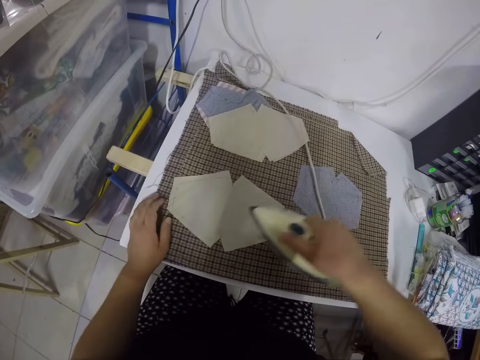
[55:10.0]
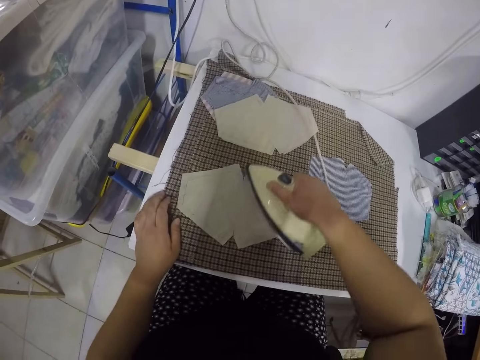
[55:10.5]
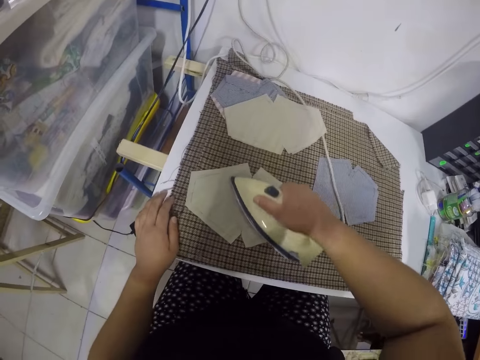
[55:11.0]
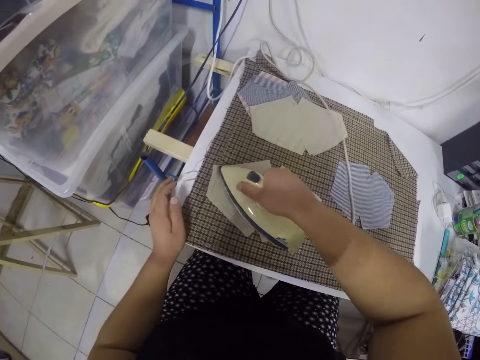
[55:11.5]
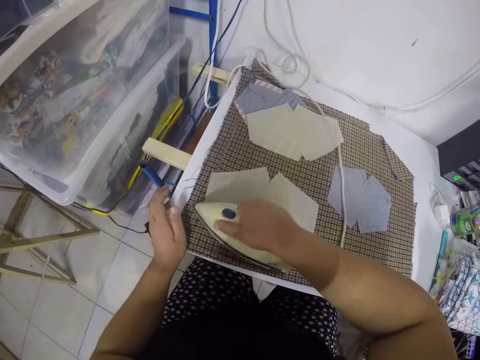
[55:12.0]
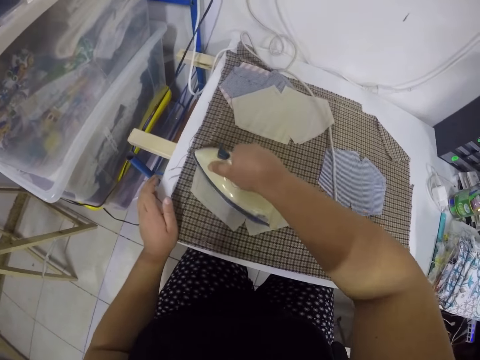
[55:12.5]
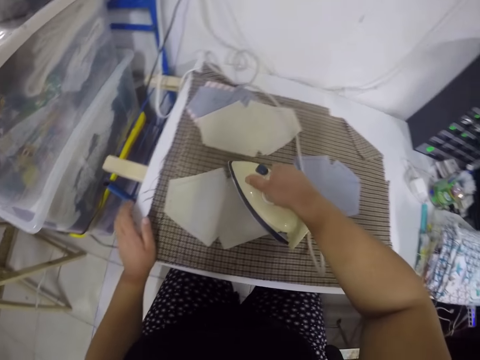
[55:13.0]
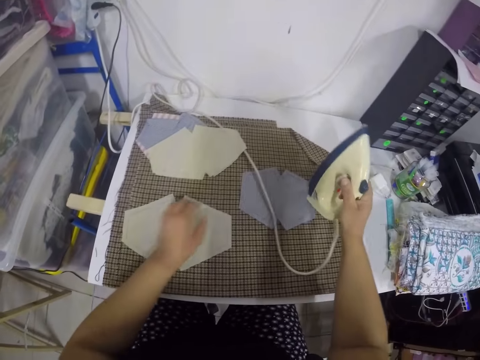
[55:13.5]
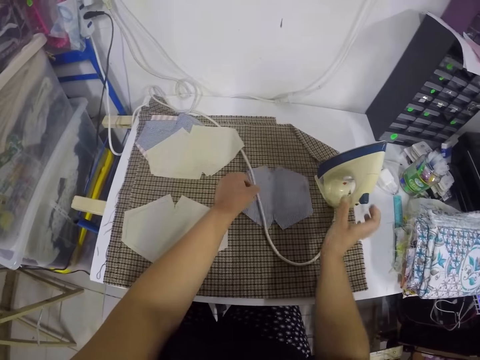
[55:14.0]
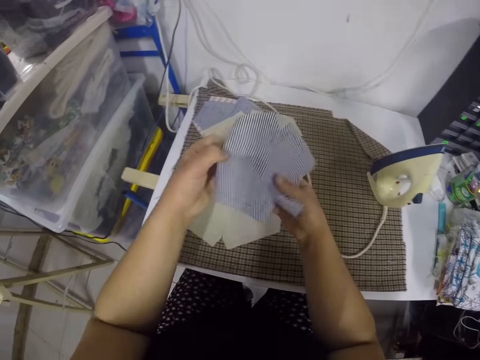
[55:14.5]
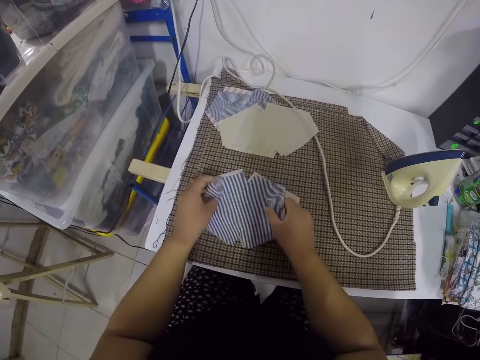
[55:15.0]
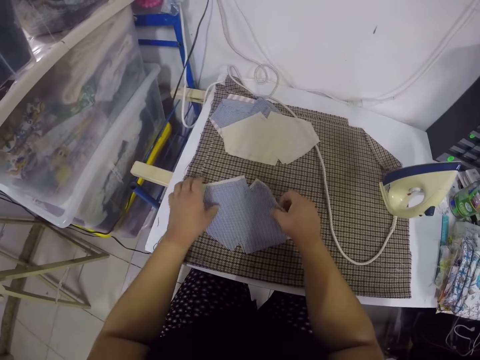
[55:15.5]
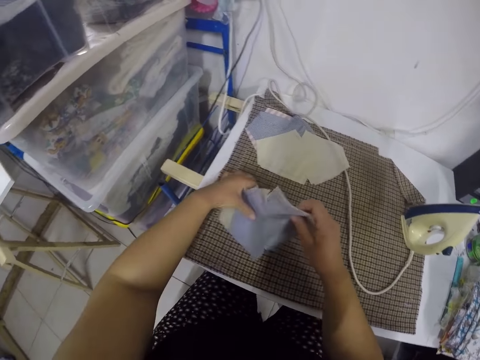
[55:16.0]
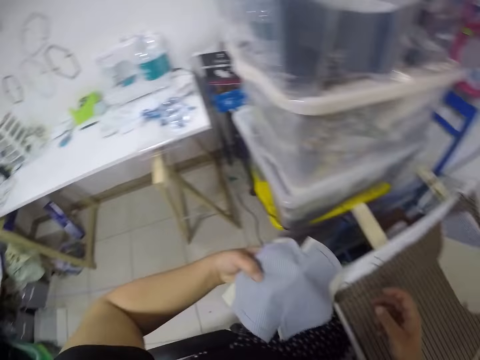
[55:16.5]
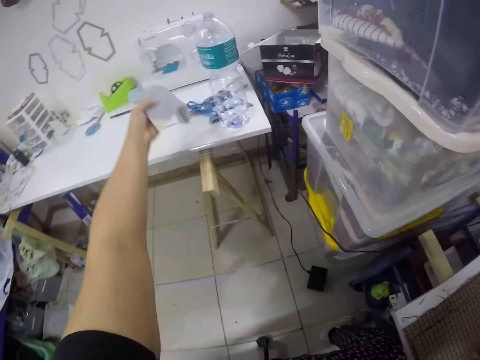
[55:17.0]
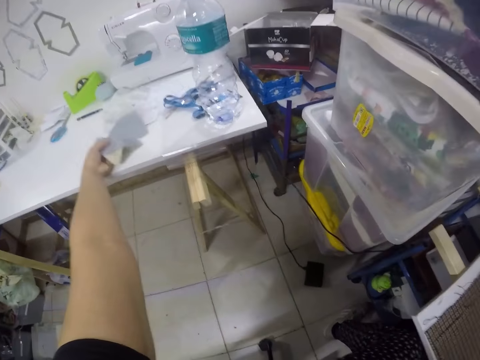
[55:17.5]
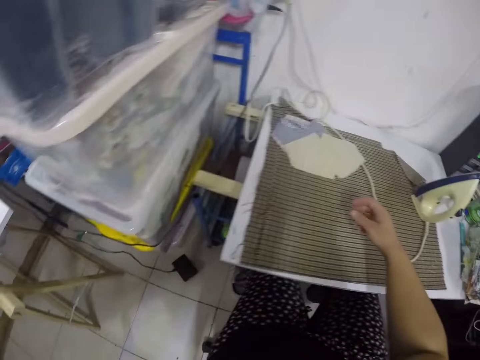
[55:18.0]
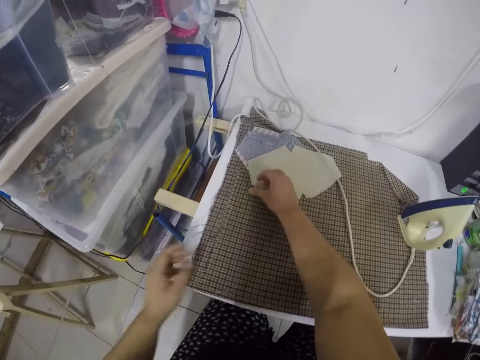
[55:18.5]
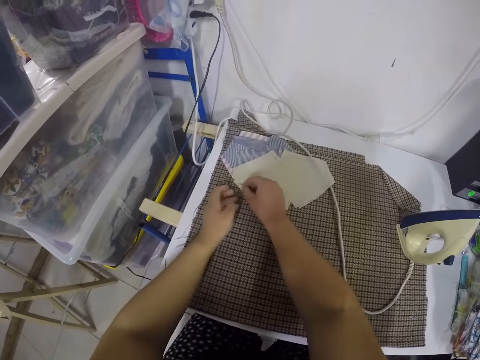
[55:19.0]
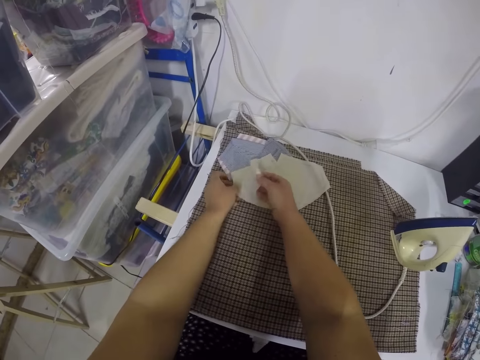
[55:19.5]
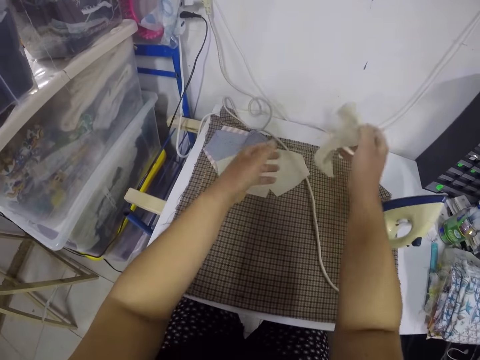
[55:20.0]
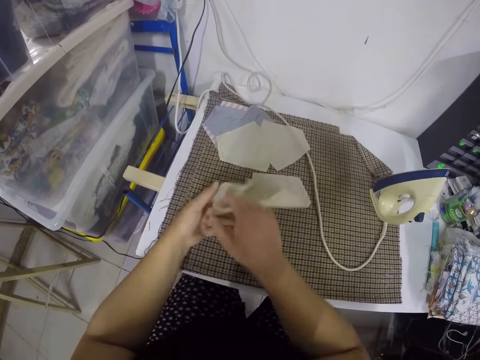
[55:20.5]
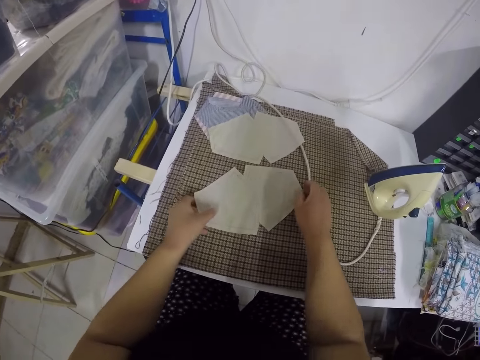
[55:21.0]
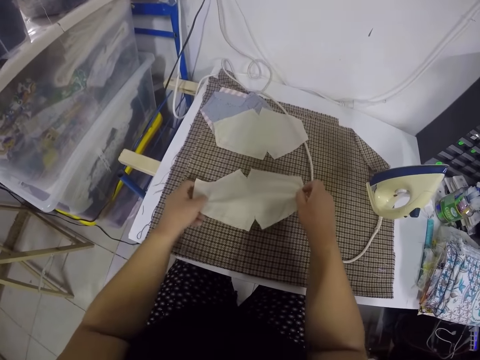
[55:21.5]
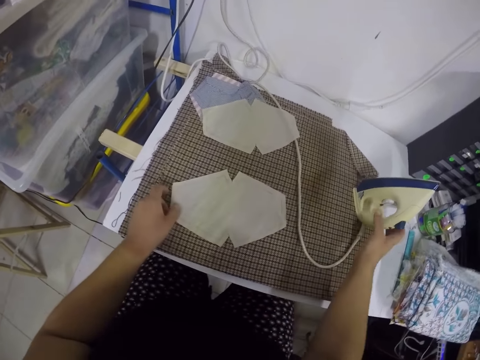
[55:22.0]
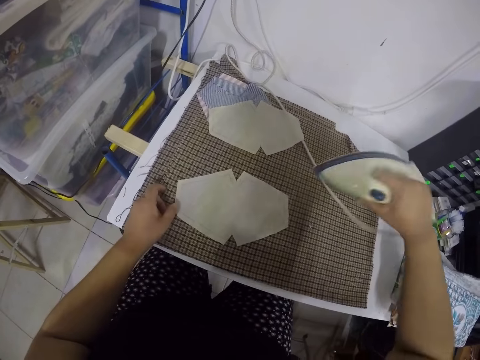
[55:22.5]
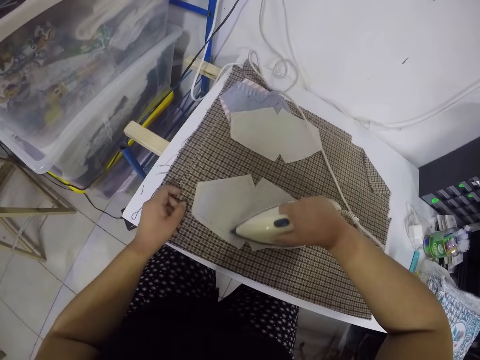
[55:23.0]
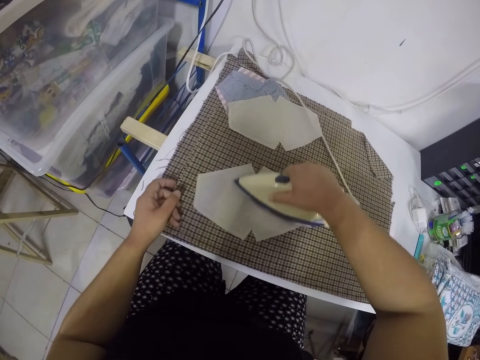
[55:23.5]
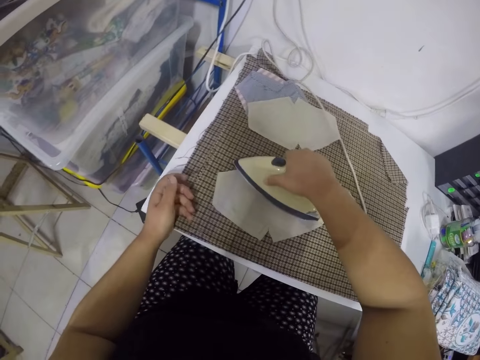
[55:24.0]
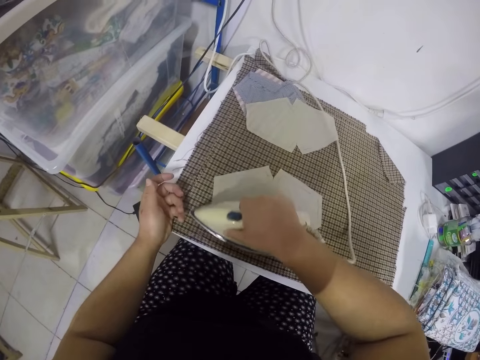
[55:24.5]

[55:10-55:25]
The camera wearer presses the cloths with the iron in her right hand. She drops the iron on the pressing board with her right hand. She picks up the cloth on the pressing board with her left hand. She lays the cloth on the cloths on the table with both hands. She takes the cloths from the pressing board with her hands. She moves the piece of cloth. She drops the cloths on the table with her left hand. She moves her hands. She takes a cloth from the cloths on the pressing board with her right hand. She holds the cloth with both hands. She lays the cloth on the pressing board with both hands. She adjusts the piece of cloth on the table. She picks up the iron from the pressing board with her right hand. She presses the cloths with the iron in her right hand.

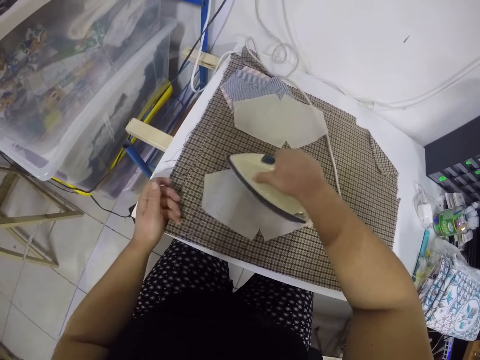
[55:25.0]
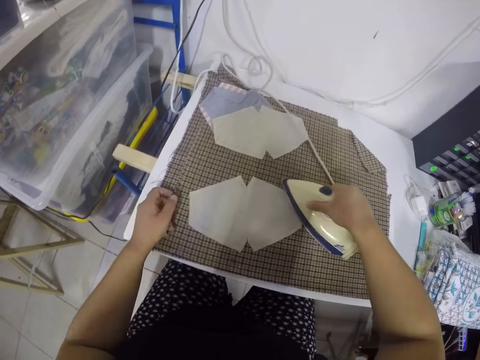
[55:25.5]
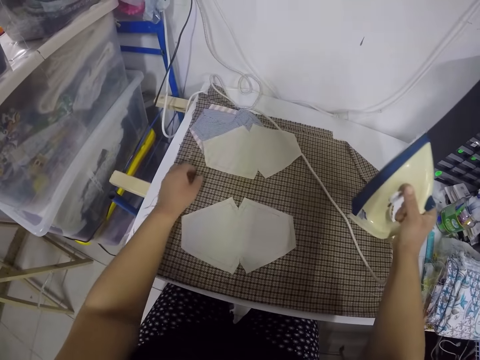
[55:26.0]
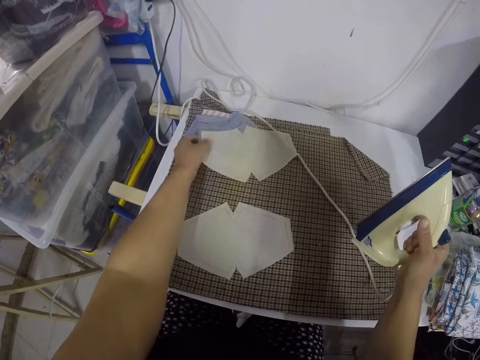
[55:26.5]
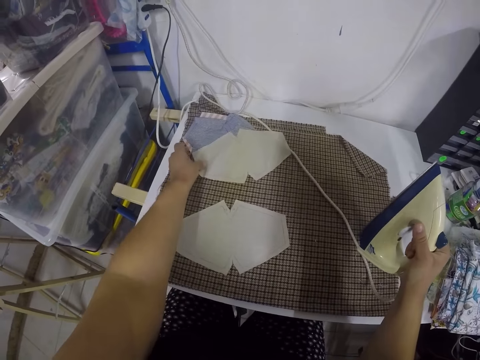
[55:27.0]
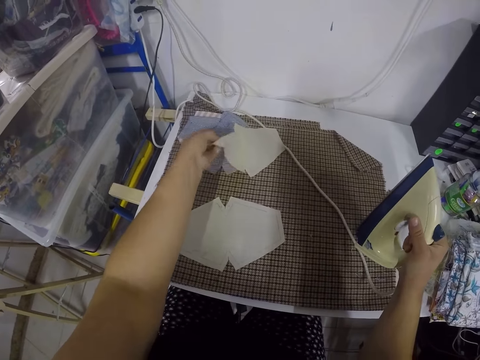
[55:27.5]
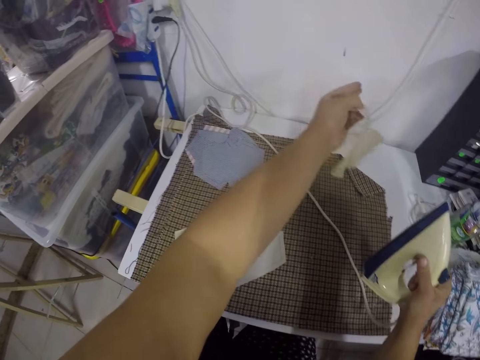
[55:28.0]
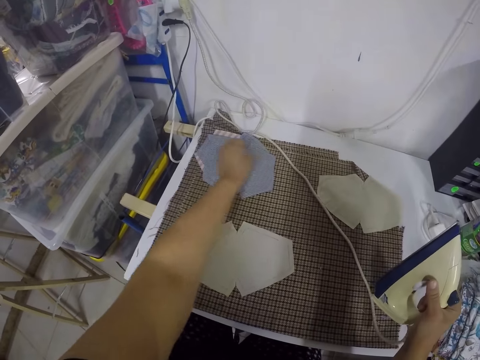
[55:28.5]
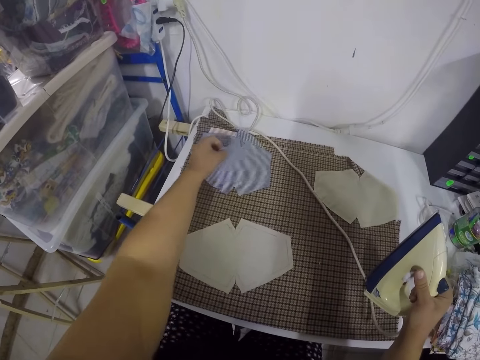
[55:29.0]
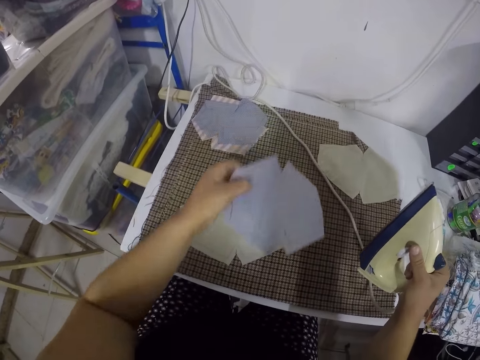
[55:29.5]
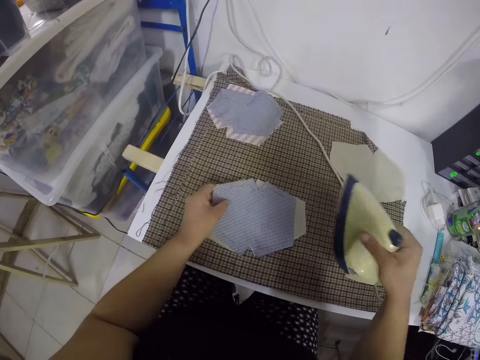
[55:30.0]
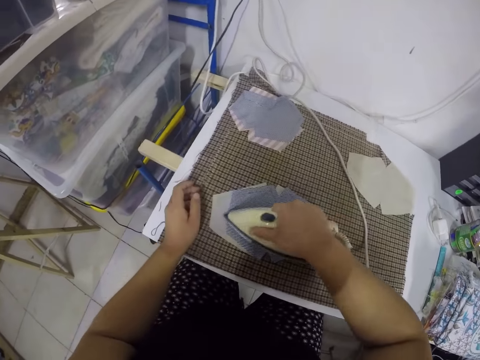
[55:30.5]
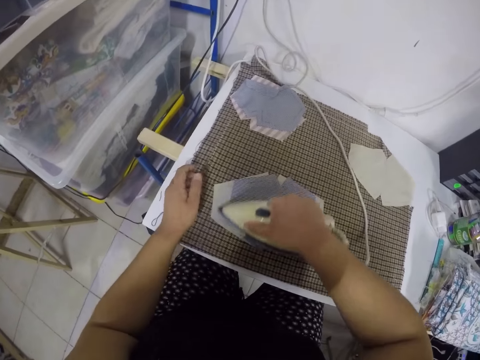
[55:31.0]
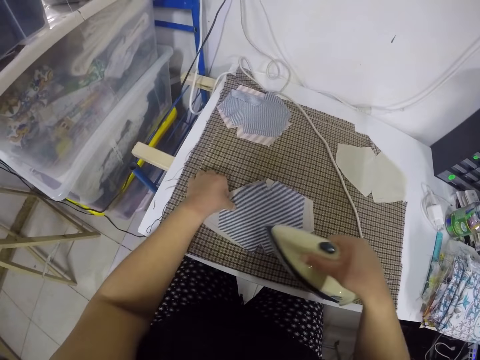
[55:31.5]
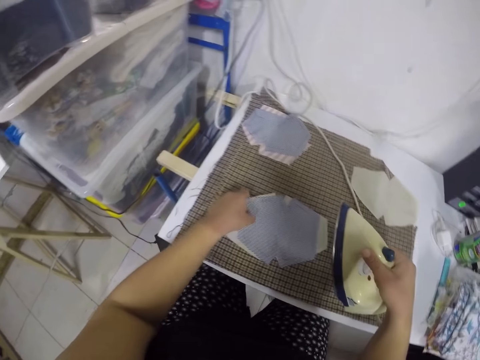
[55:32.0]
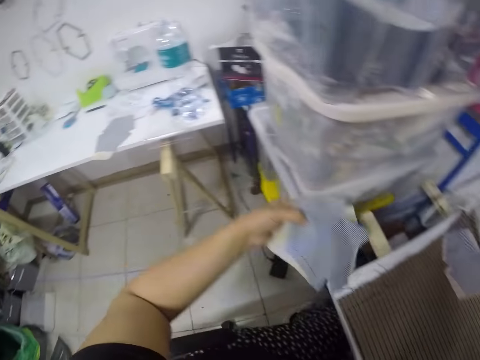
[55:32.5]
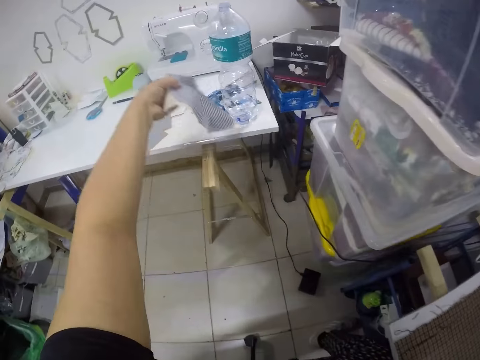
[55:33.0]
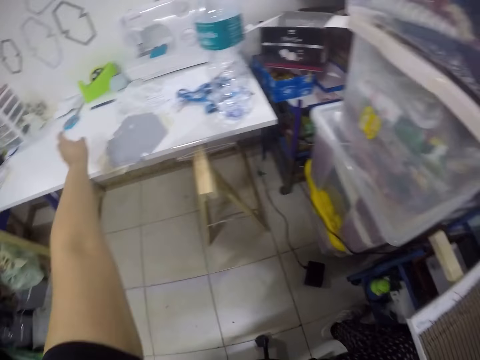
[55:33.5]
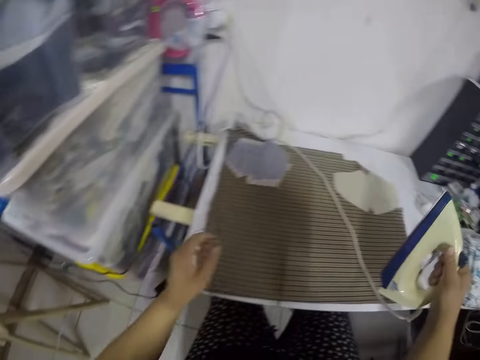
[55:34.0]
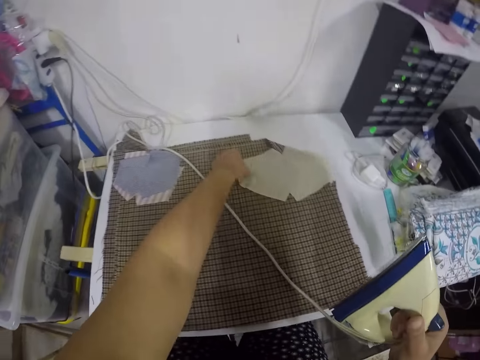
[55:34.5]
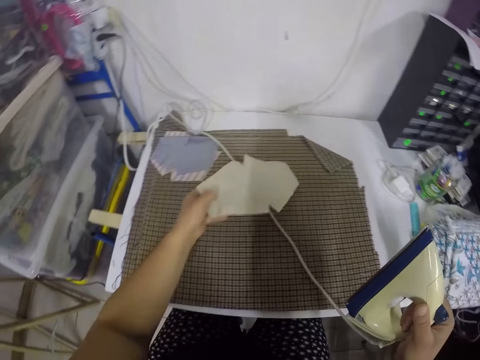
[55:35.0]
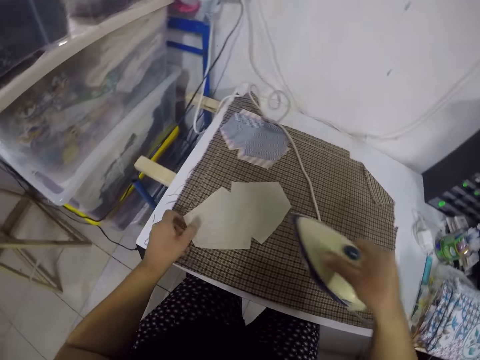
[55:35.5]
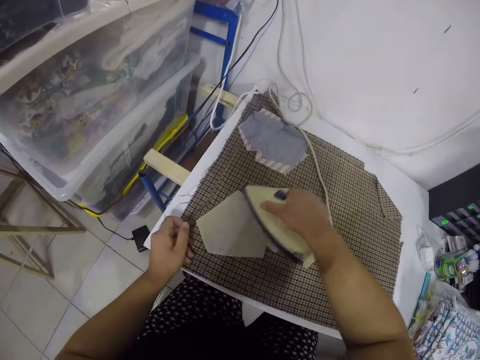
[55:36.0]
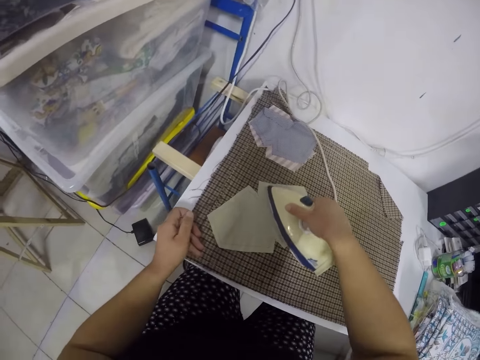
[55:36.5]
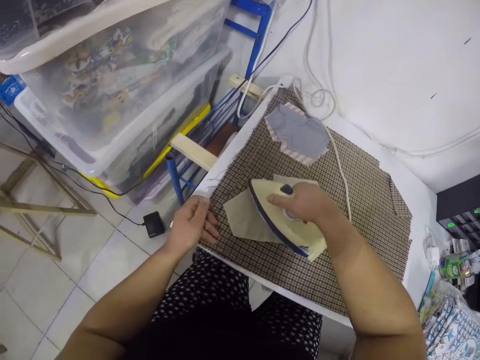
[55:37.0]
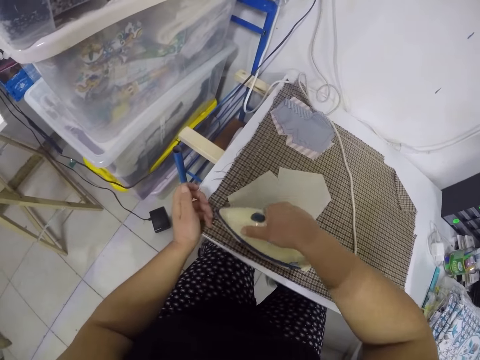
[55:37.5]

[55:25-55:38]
The camera wearer moves the iron box. She drops the iron on the pressing board with her right hand. She takes the cloth from the cloths on the pressing board with her left hand. She drops the cloth on the pressing board with her left hand. She takes the cloth from the cloths on the pressing board with her left hand. She lays the cloth on the cloths on the pressing board with both hands. She presses the cloths with the iron in her right hand. She moves the pieces of cloth. She takes the cloths from the pressing board with her left hand. She drops the cloths on the table with her left hand. She moves her hand. She moves the cloth on the pressing board with her left hand. She picks up the piece of cloth from the table. She presses the cloth on the pressing board with the iron in her right hand. She places the piece of cloth on the table.
